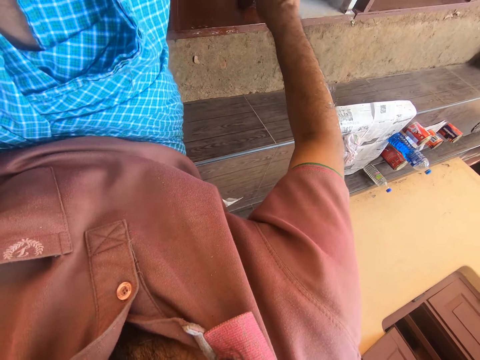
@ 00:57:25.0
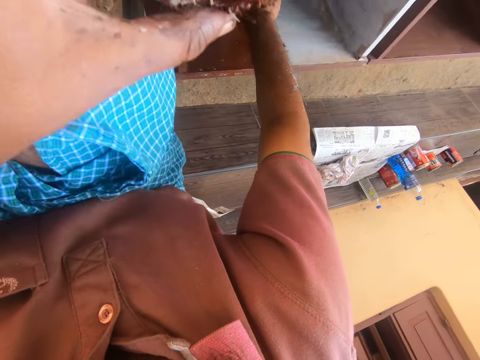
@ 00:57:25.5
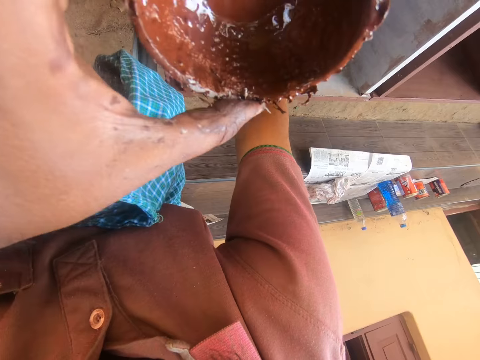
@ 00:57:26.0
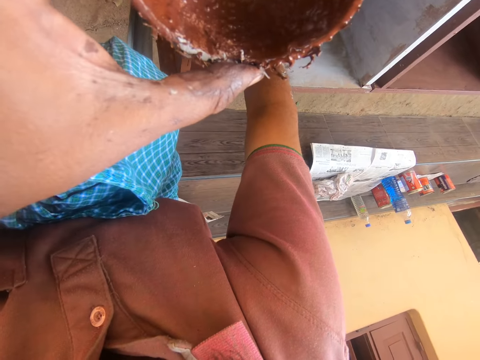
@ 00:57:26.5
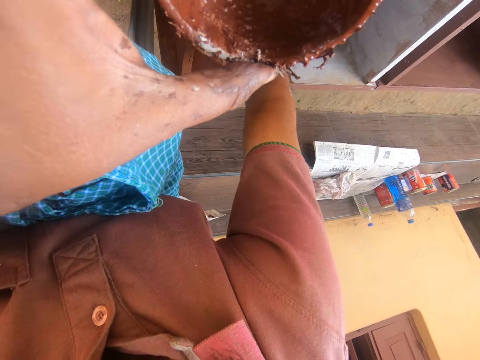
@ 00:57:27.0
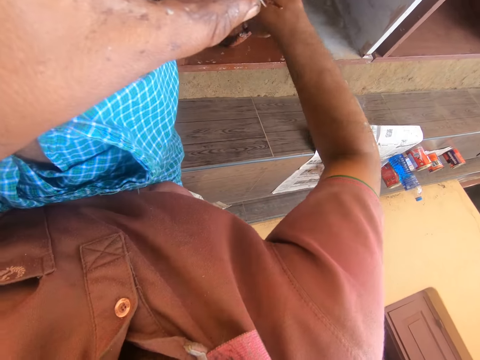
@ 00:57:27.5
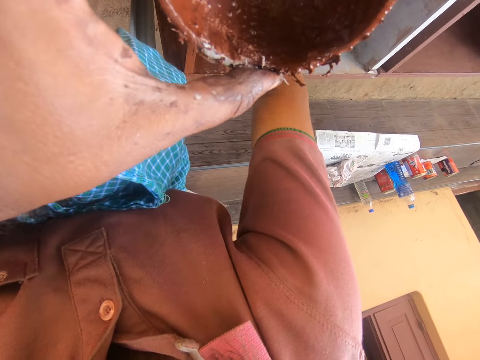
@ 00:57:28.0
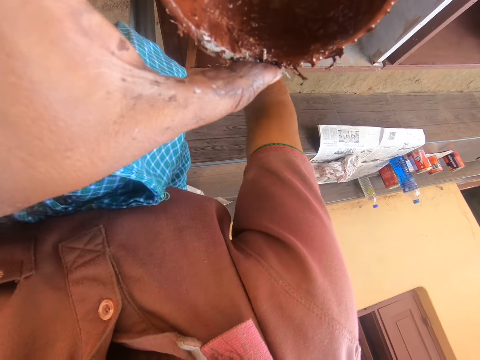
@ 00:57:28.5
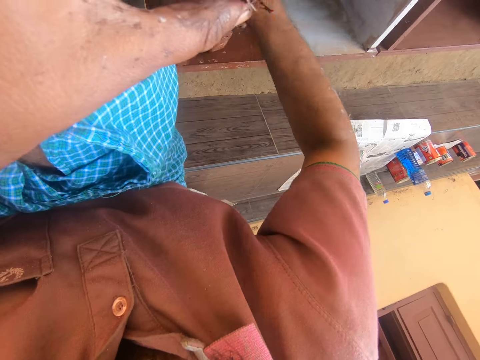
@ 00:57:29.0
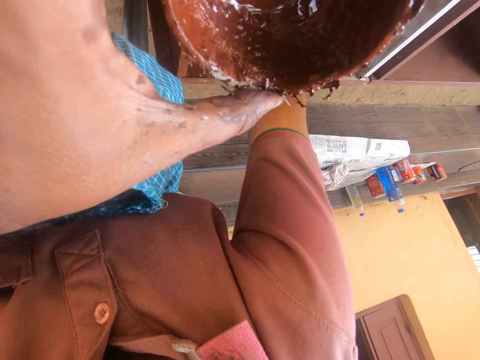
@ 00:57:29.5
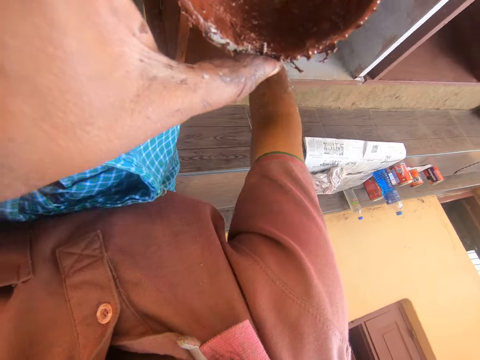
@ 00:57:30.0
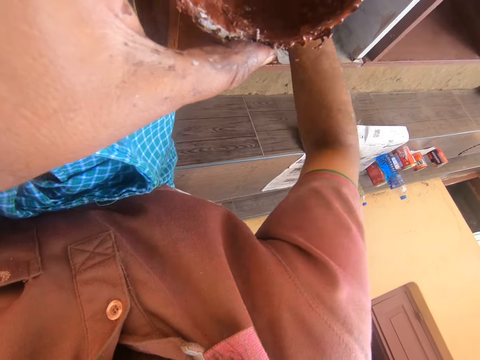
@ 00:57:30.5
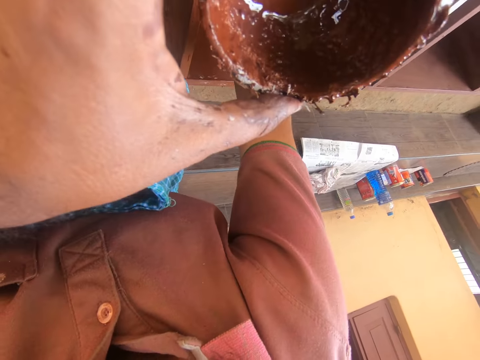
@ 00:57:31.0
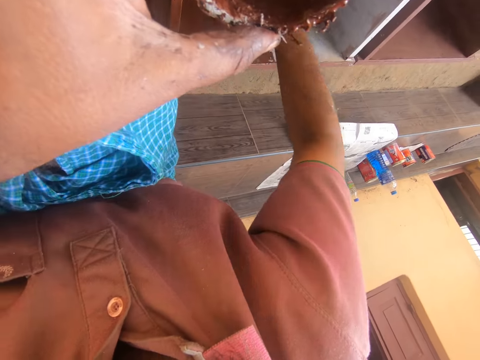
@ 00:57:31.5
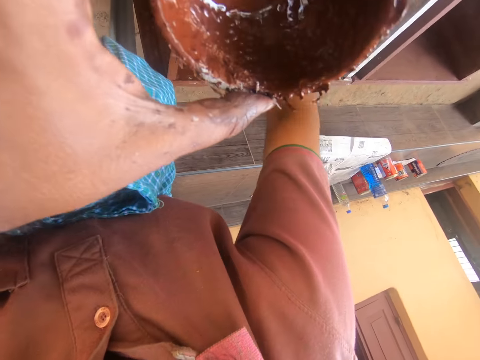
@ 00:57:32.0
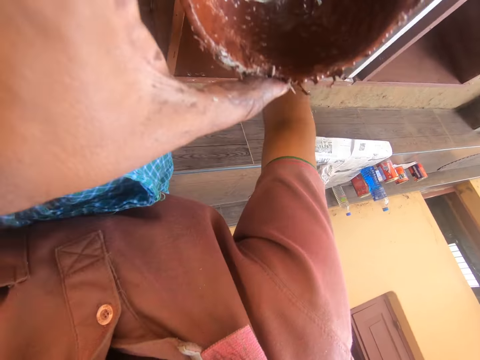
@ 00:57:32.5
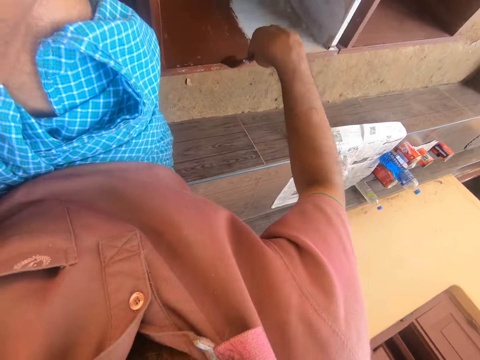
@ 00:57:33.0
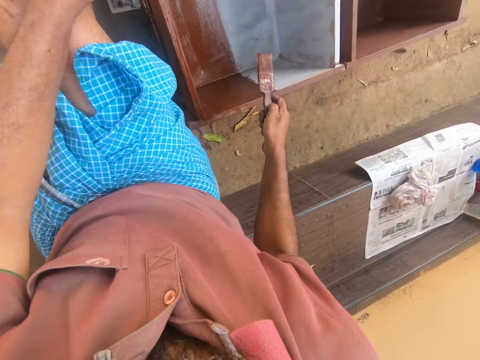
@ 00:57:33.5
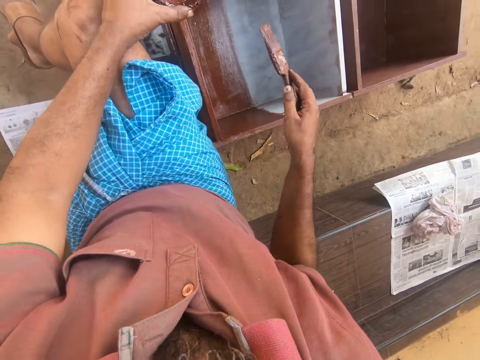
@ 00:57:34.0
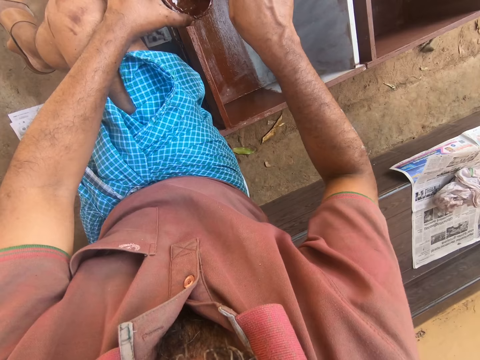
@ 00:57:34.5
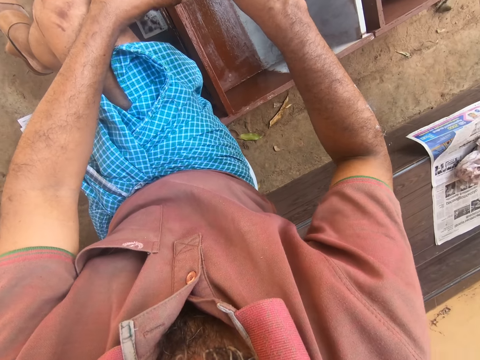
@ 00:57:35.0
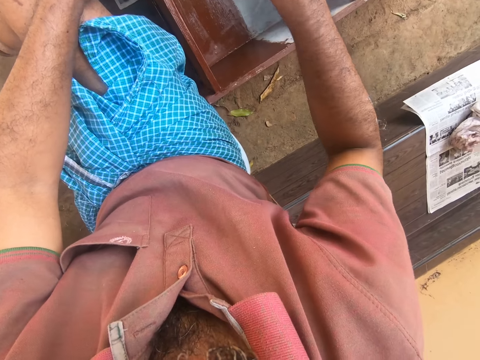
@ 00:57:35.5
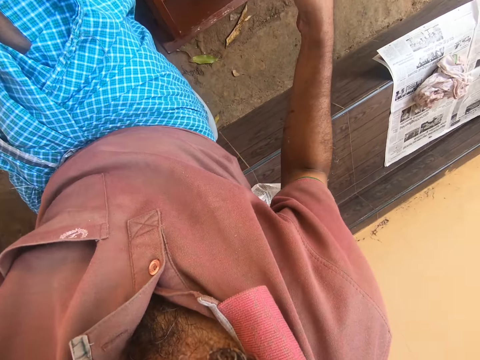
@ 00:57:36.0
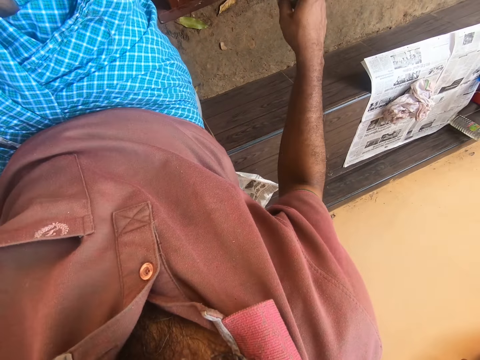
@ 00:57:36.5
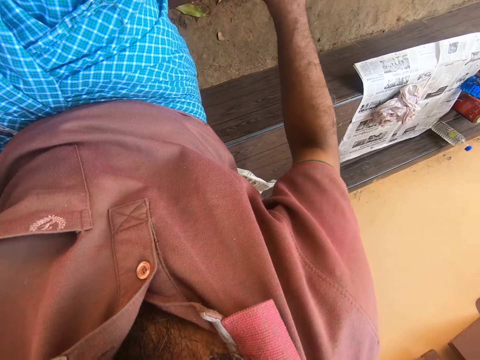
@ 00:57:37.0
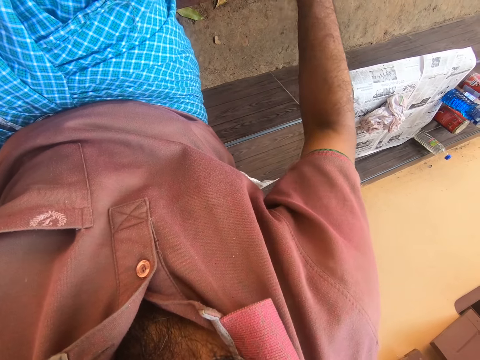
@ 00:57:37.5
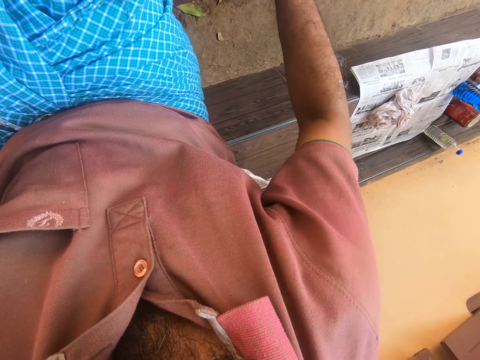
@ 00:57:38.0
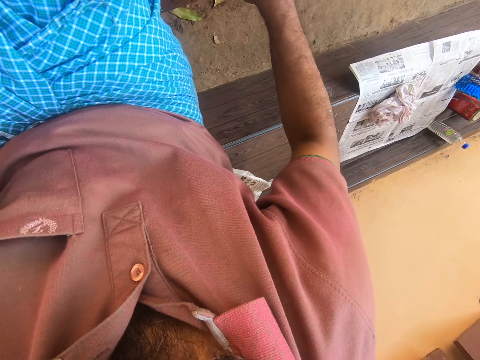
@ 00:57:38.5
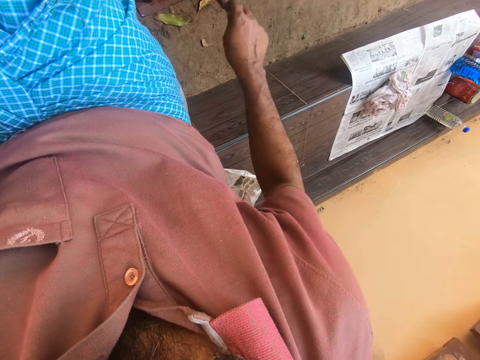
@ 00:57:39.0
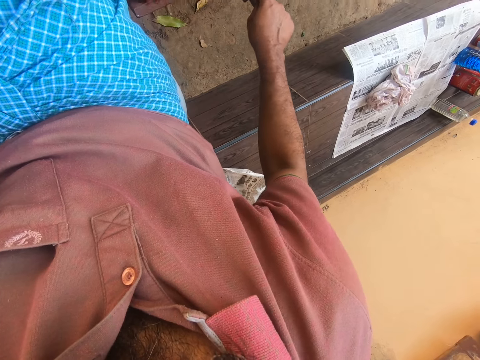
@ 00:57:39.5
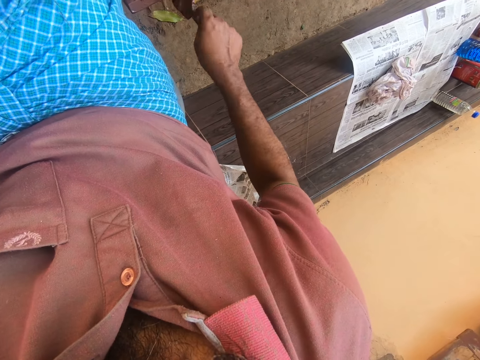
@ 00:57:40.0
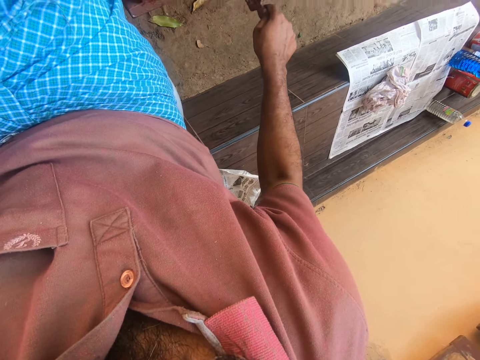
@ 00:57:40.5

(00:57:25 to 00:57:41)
The camera wearer dips the paintbrush in the can of paint. They paint the drawer with the paintbrush.

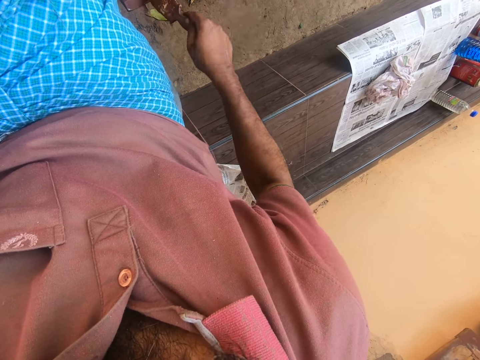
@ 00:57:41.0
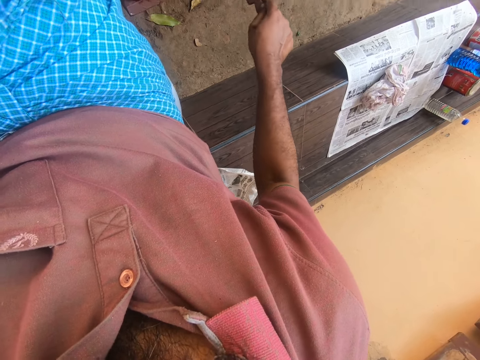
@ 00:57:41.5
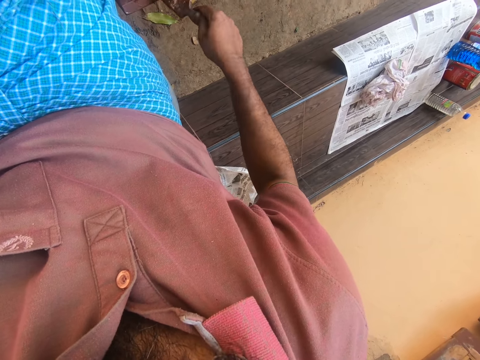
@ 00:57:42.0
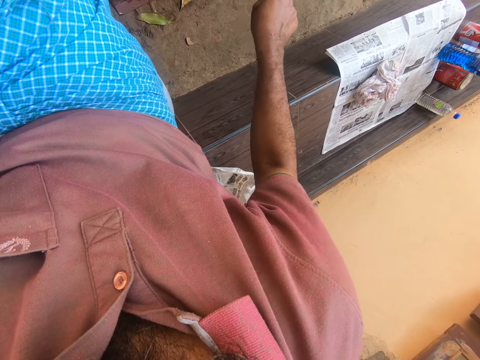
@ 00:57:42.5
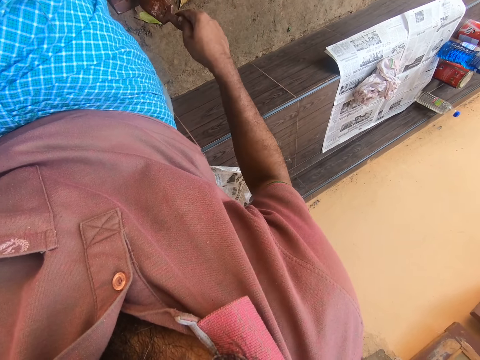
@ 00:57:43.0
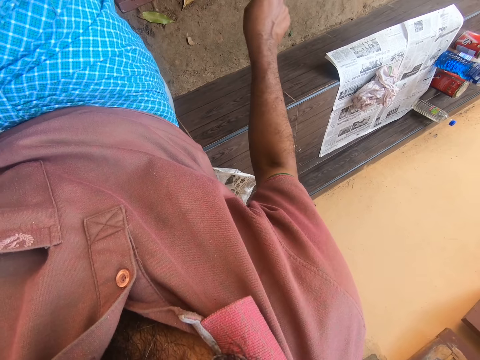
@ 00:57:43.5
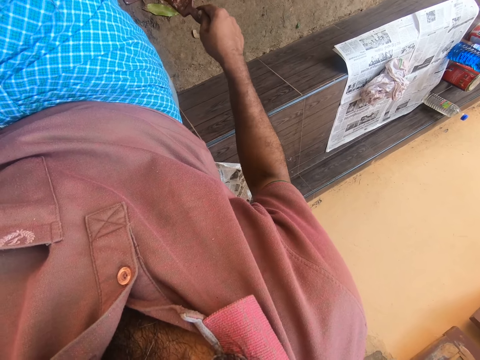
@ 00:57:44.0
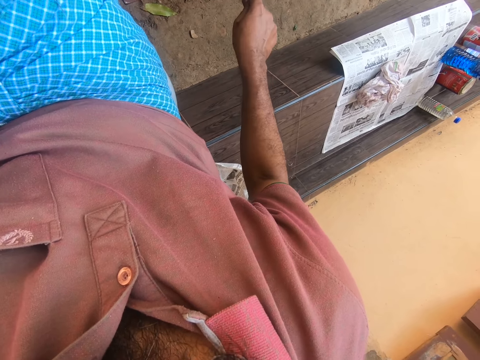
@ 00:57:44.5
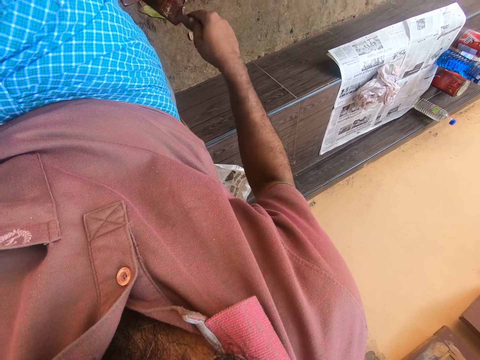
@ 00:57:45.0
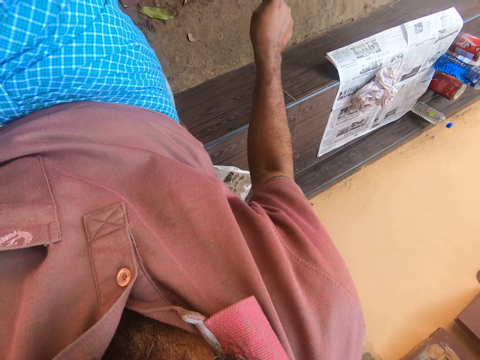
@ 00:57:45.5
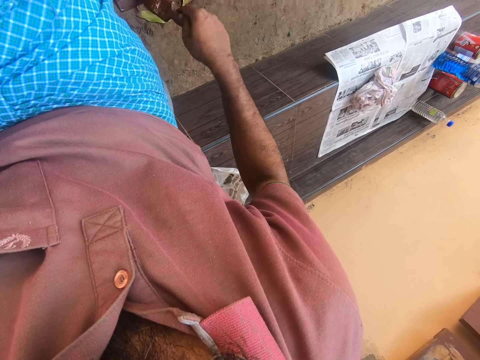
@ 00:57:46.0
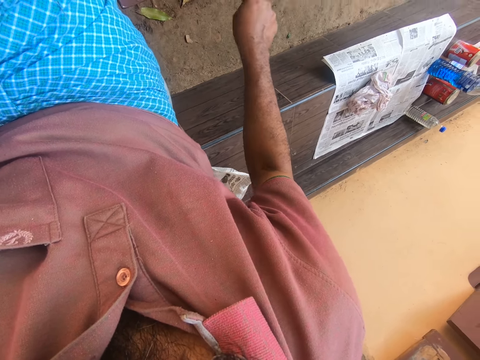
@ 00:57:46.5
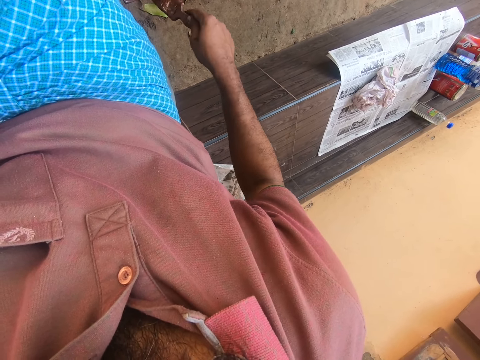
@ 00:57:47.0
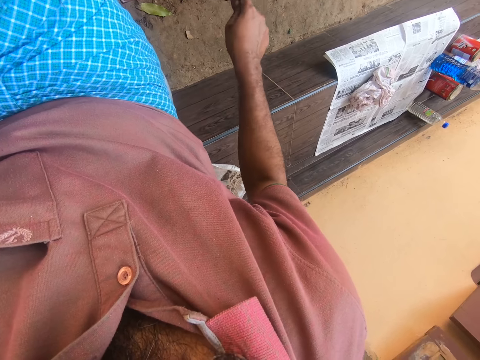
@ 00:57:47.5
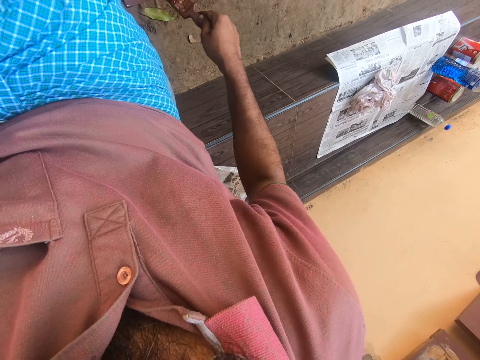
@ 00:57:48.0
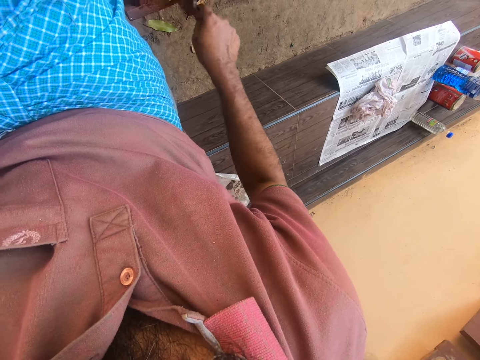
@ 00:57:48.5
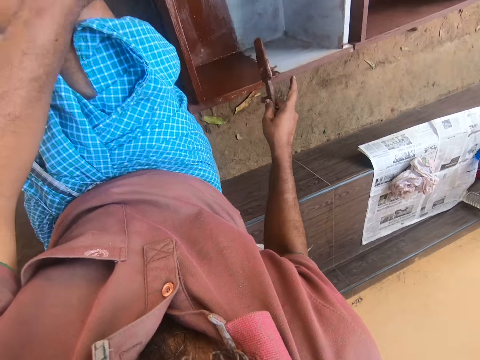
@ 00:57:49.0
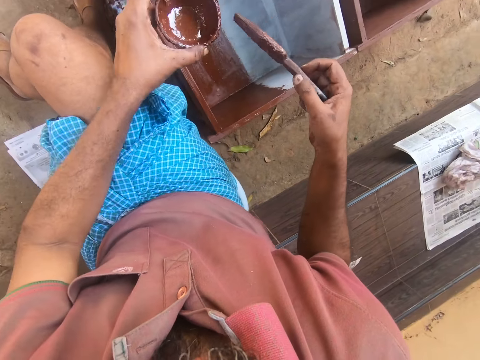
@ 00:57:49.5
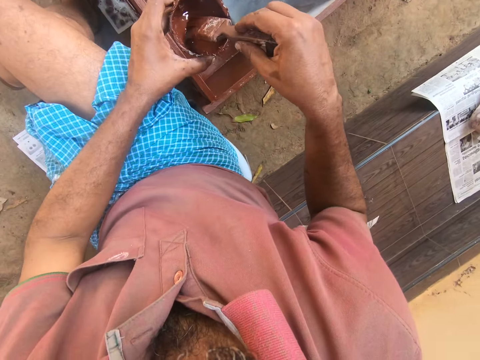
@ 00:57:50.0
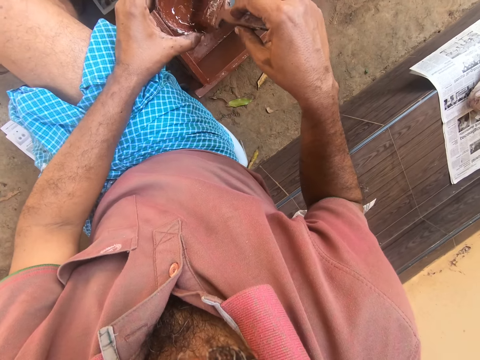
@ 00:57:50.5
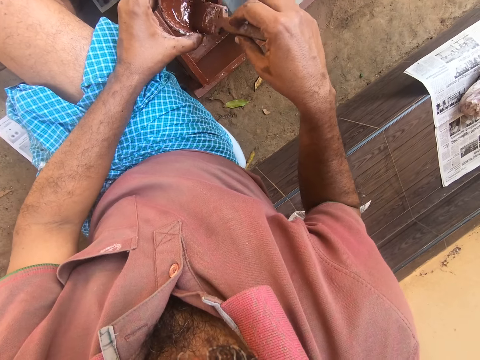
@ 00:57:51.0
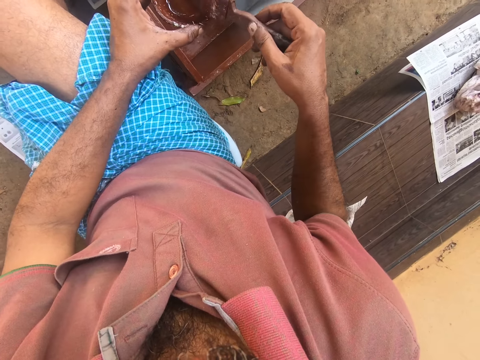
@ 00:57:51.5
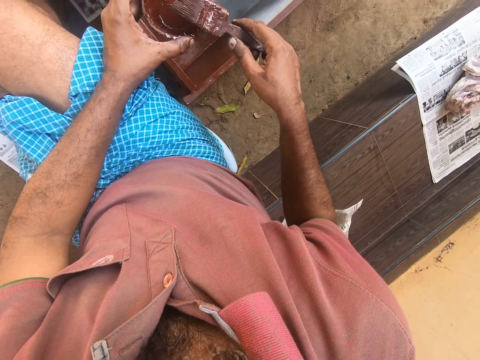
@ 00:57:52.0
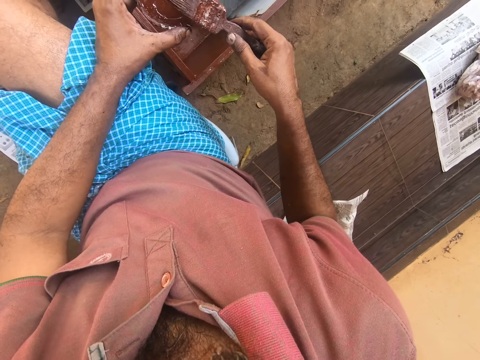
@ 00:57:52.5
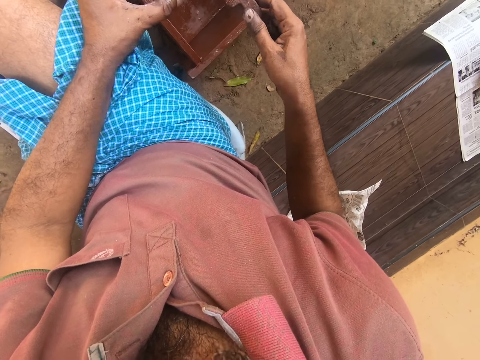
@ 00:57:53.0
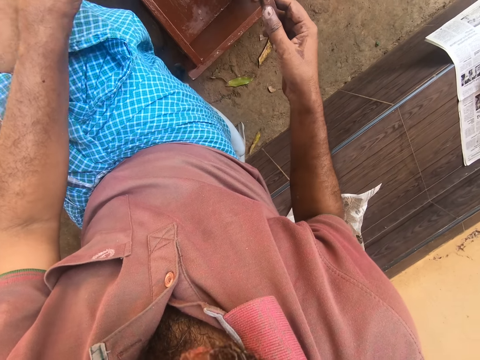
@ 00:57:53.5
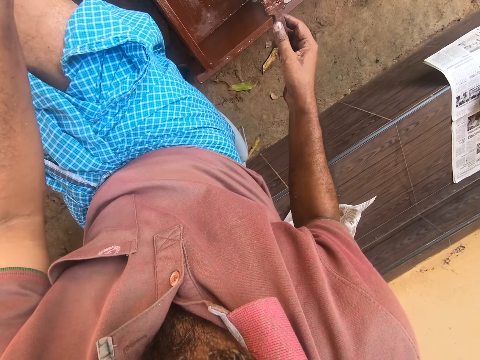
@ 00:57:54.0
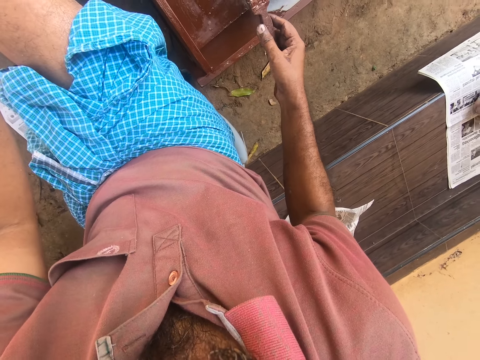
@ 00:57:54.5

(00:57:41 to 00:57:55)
The camera wearer inserts the paint brush into the paint.
